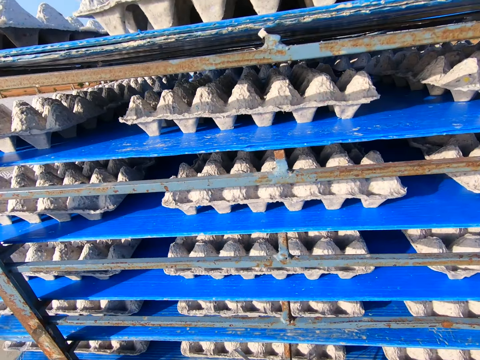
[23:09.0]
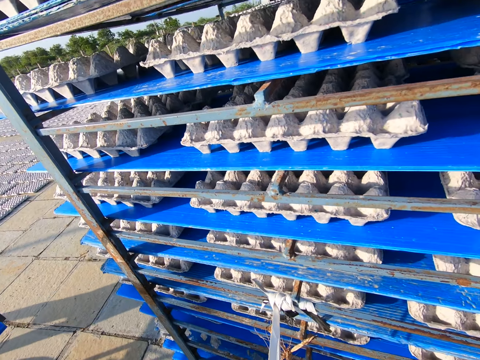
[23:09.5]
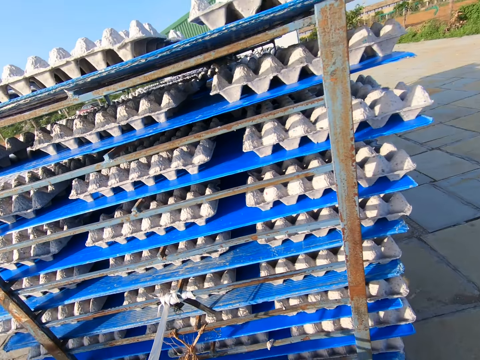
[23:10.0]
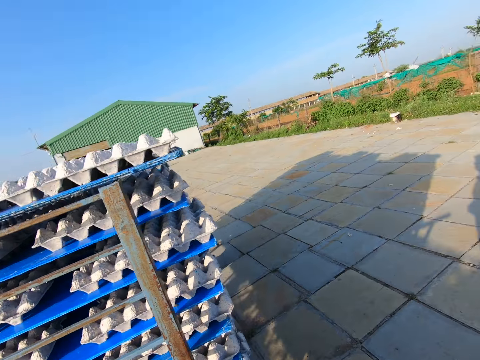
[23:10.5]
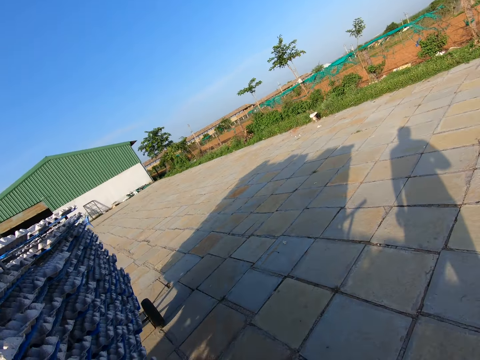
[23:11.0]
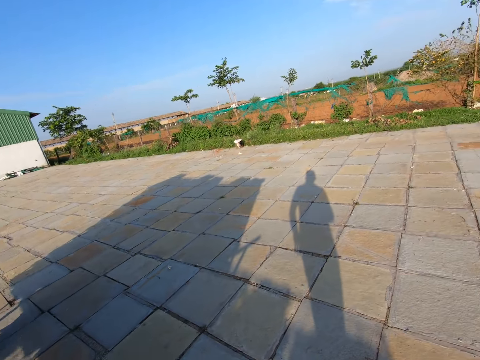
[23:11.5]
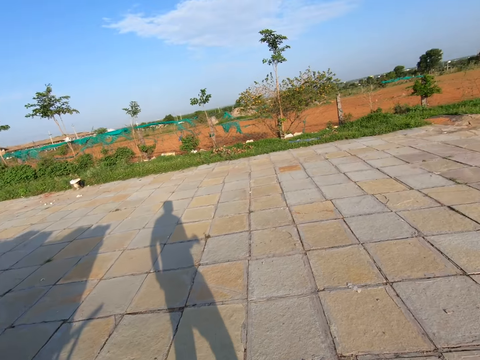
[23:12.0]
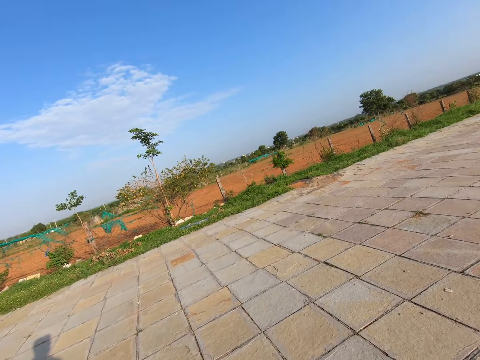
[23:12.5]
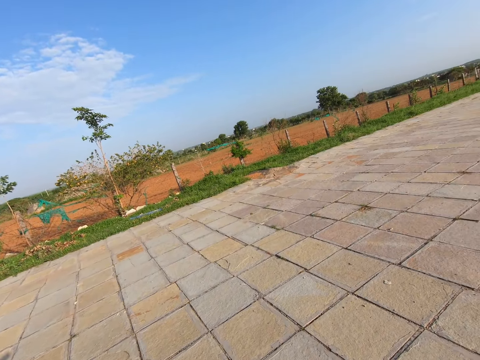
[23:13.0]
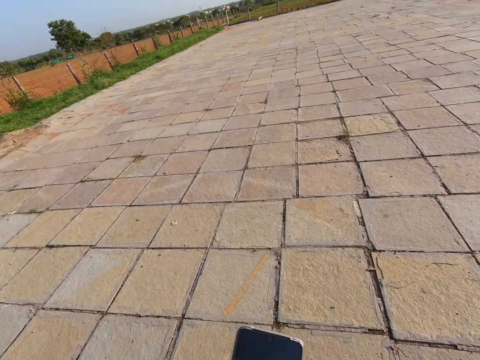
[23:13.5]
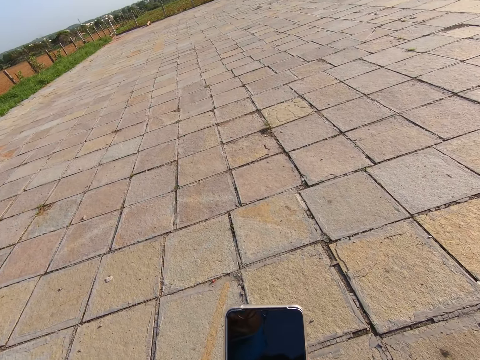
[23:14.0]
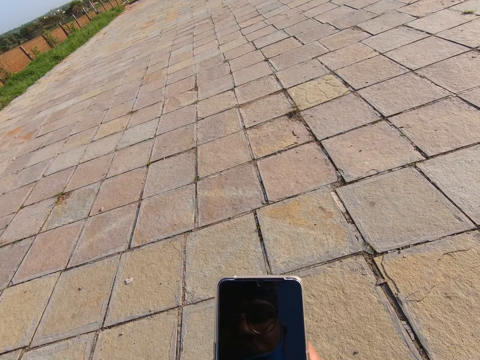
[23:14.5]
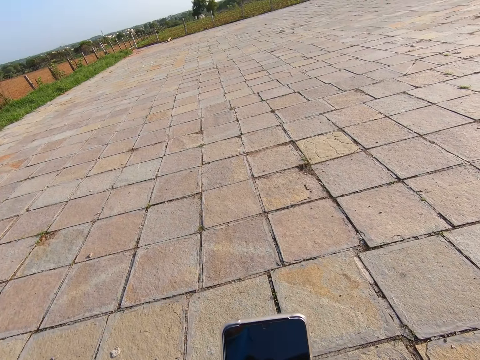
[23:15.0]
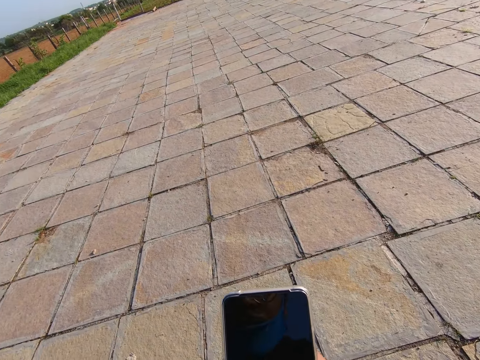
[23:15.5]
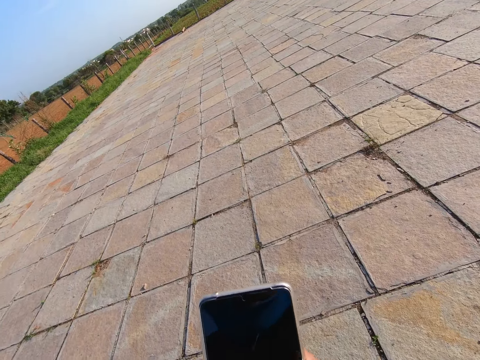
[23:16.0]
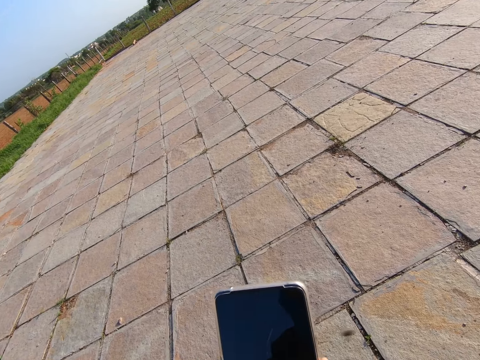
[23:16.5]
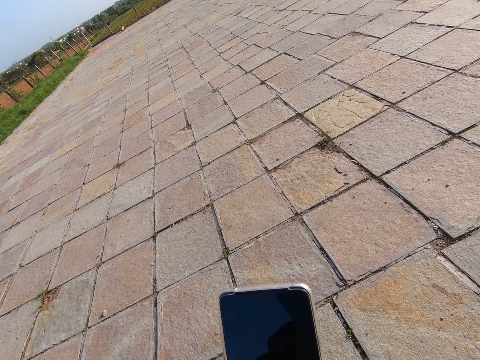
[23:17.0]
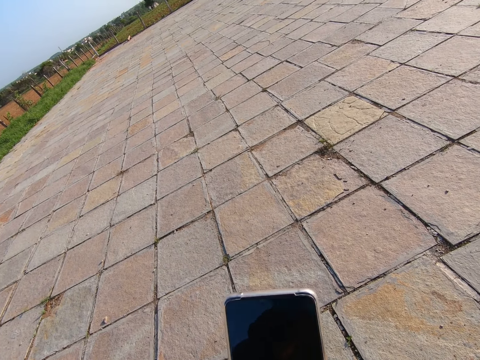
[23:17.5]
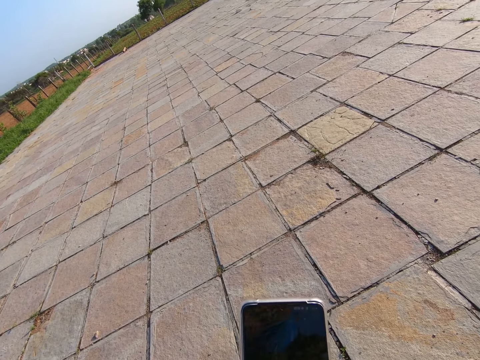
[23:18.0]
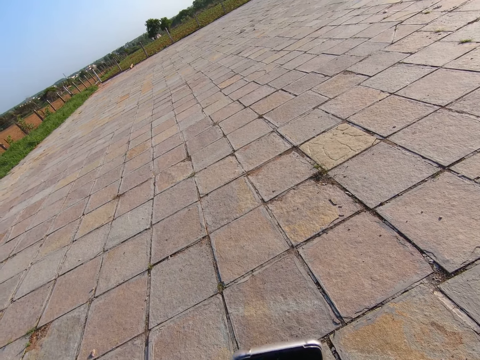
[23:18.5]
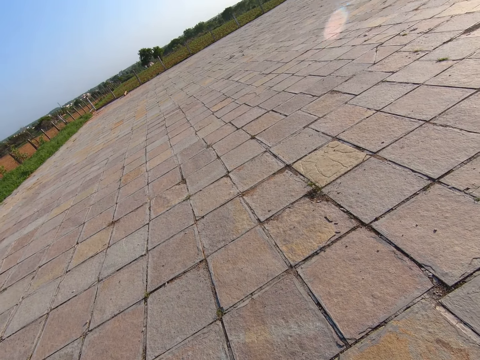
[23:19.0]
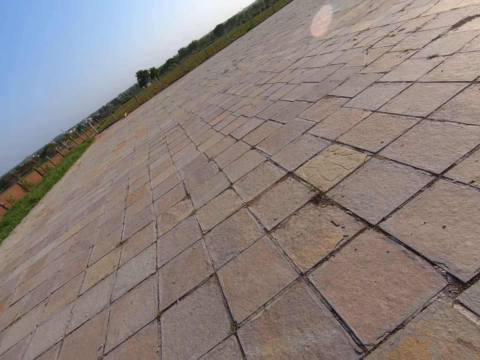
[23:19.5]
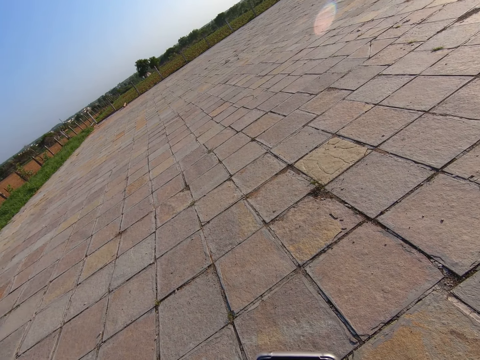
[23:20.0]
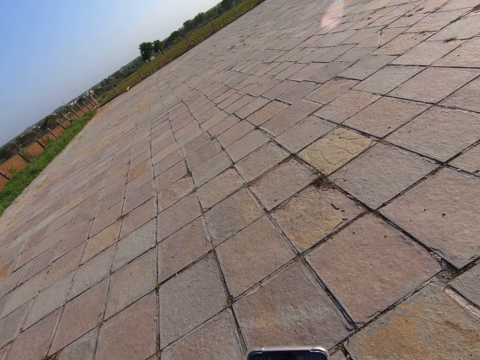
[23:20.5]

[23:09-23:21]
The camera wearer operates a phone with his right hand.

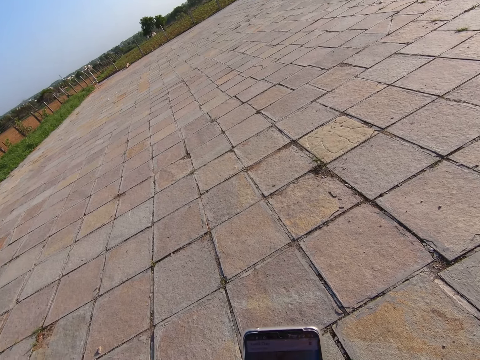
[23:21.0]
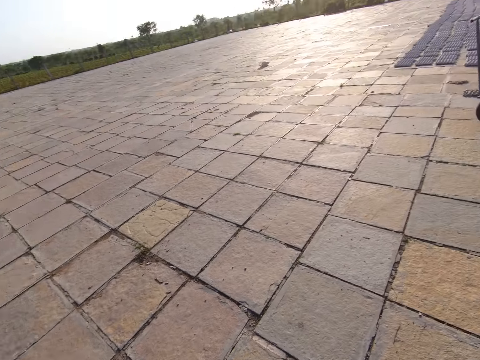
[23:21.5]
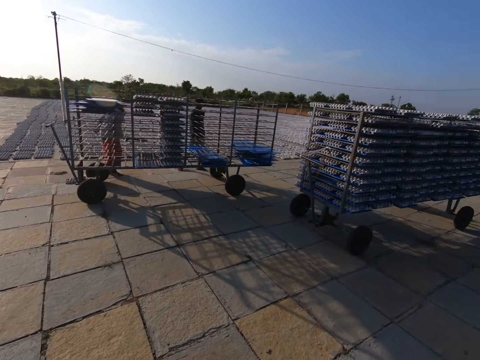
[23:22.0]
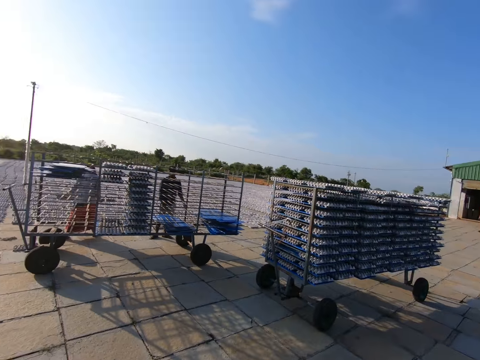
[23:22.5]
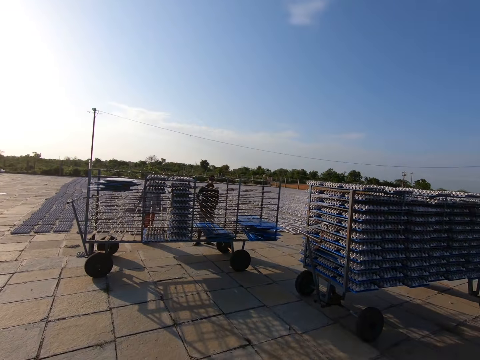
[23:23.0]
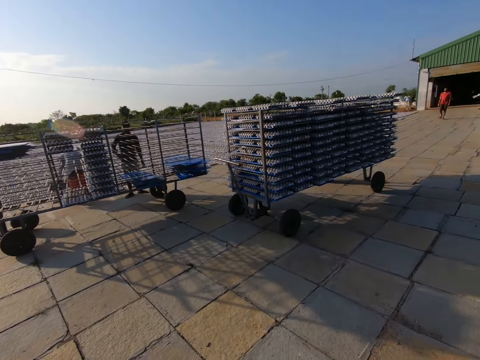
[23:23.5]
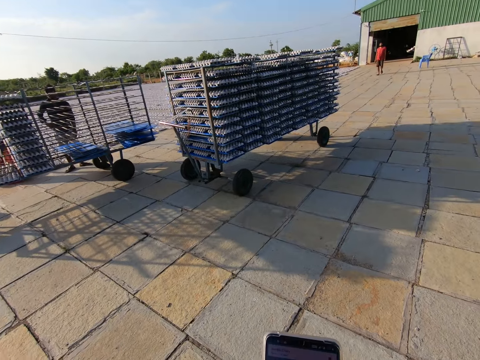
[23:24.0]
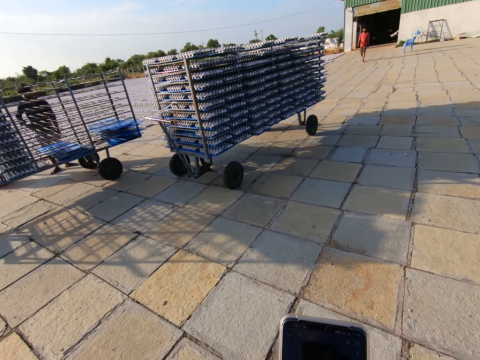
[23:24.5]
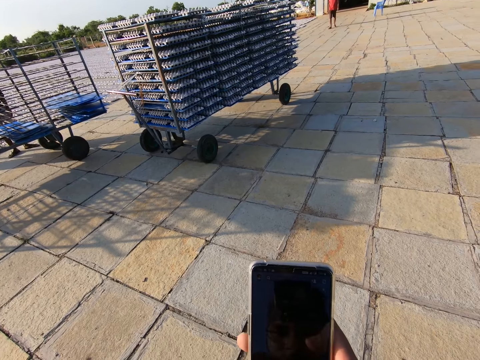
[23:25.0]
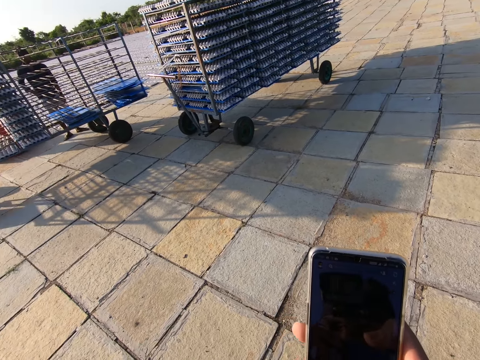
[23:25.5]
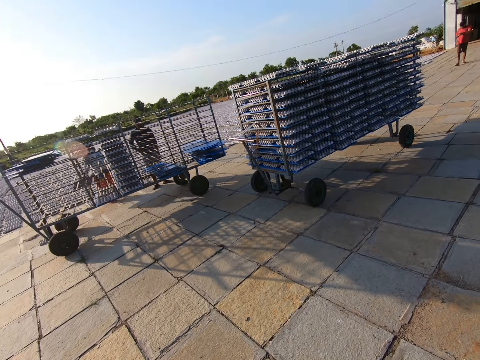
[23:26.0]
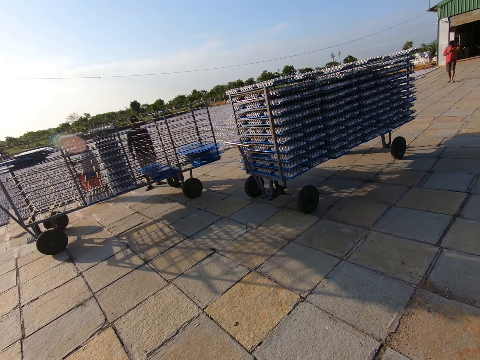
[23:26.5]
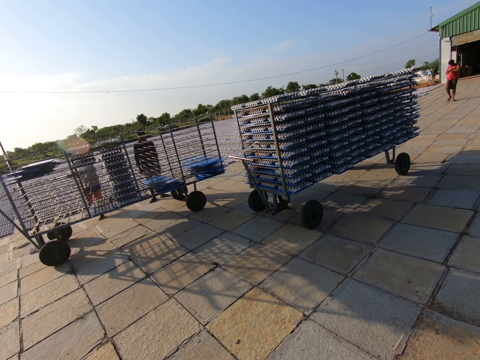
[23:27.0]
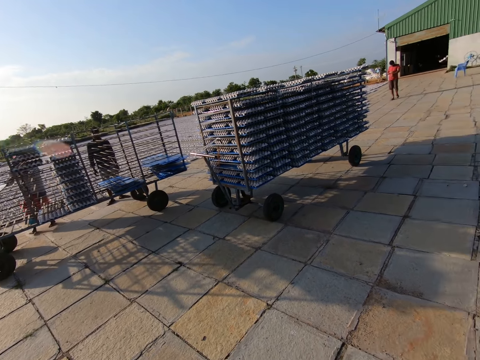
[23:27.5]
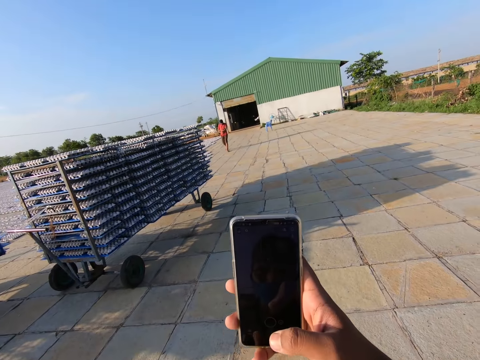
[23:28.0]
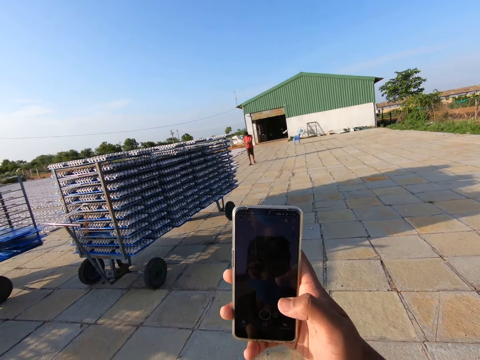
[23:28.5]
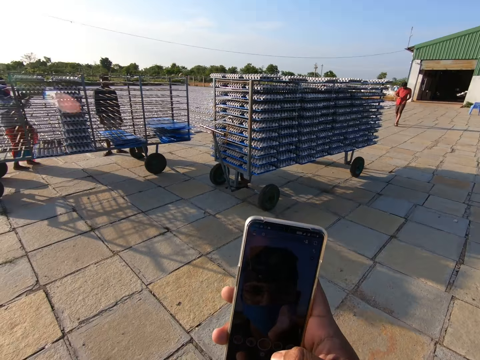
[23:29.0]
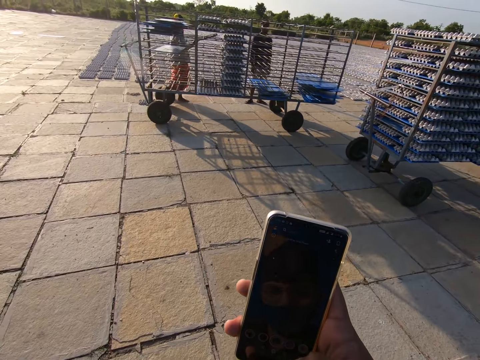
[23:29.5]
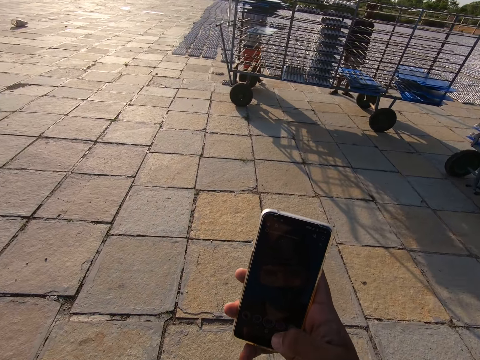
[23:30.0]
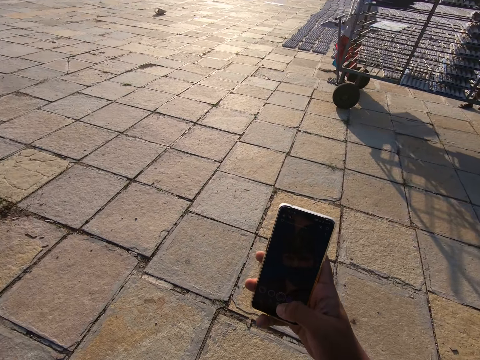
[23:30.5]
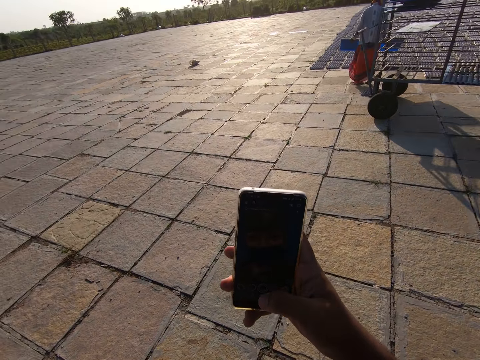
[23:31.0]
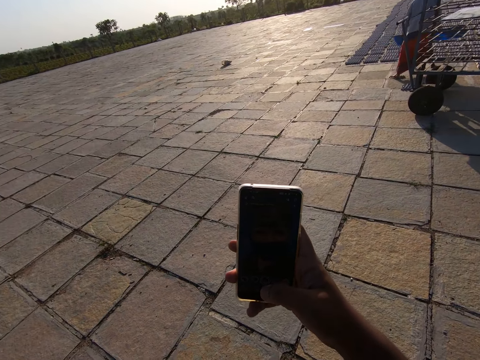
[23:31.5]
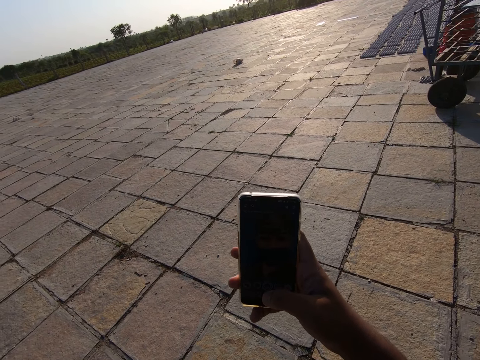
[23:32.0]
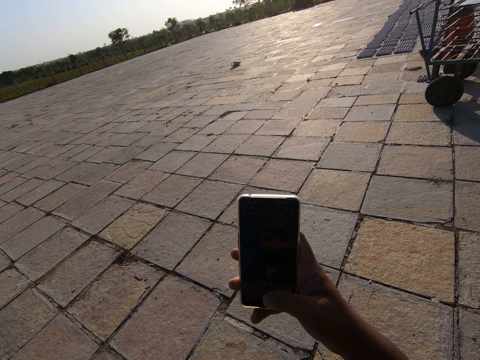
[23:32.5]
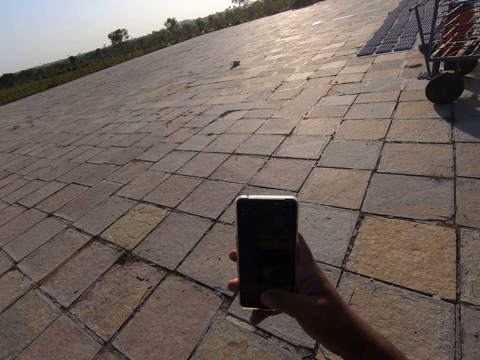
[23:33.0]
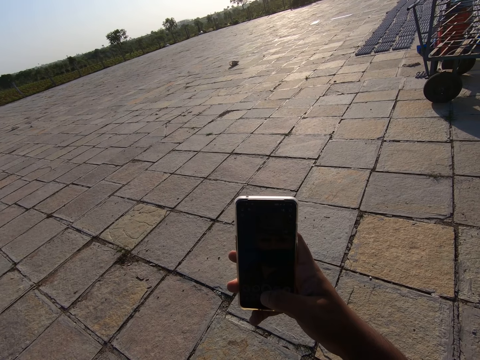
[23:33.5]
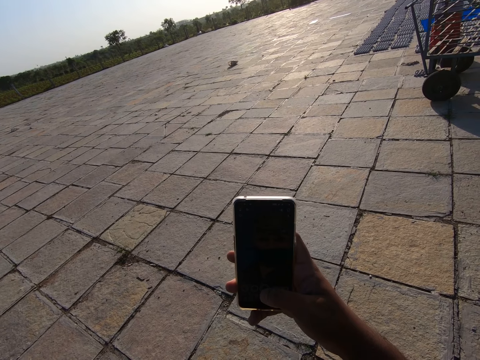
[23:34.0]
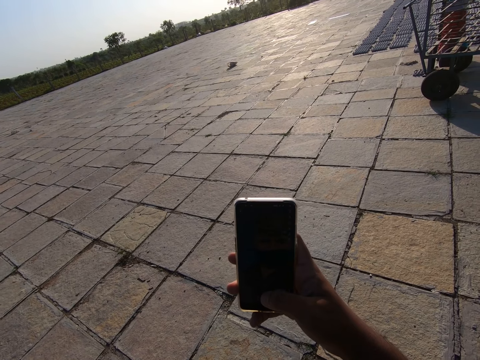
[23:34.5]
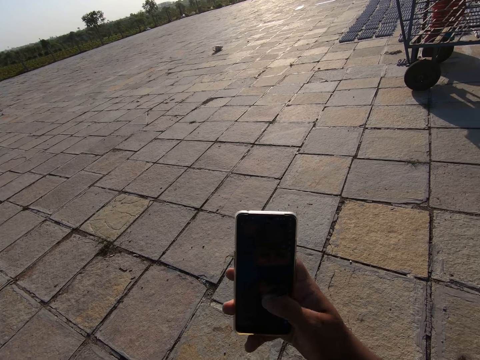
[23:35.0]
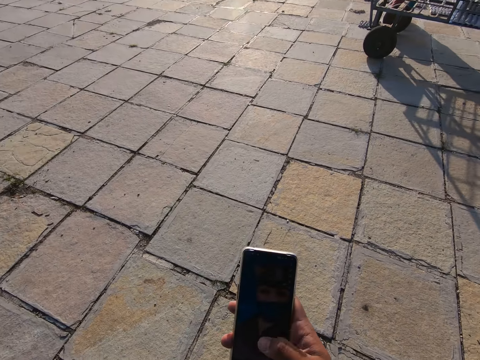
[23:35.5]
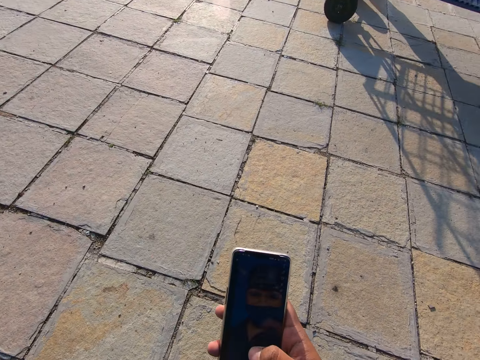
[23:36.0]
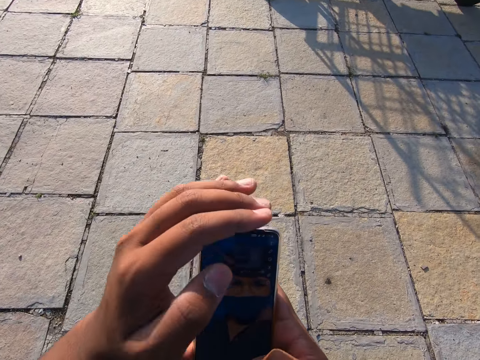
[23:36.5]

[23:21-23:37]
The camera wearer looks around. A man places crates from a tray in both hands on the ground. The camera wearer operates the phone. They look around. The man places the tray in both hands into the trolley. The camera wearer operates the phone. The man picks up a tray of crates from the trolley with both hands. The man places crates from the tray in both hands on the ground.
